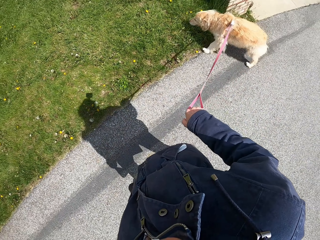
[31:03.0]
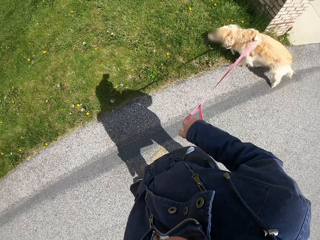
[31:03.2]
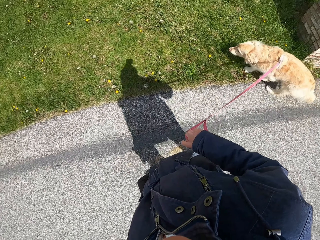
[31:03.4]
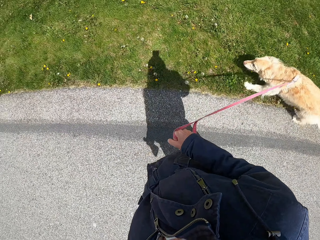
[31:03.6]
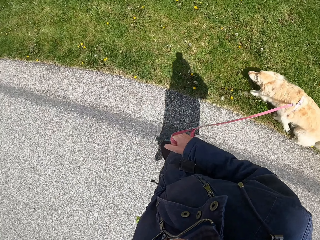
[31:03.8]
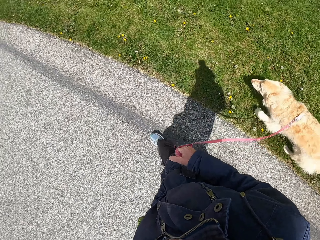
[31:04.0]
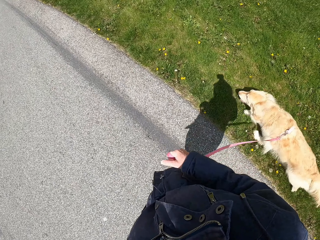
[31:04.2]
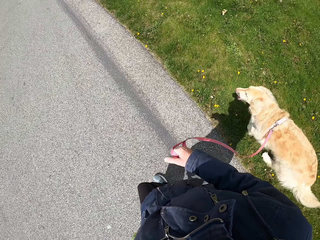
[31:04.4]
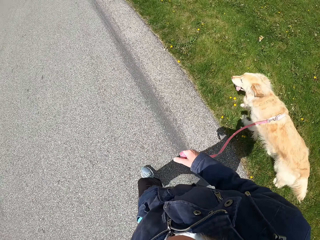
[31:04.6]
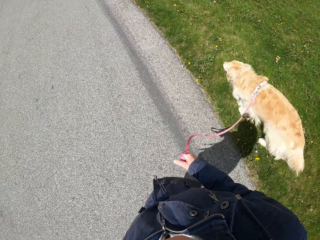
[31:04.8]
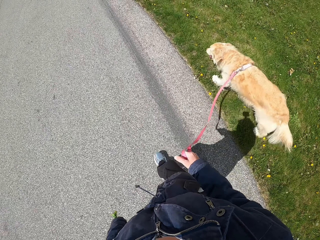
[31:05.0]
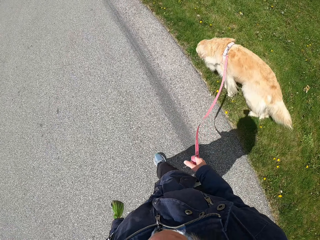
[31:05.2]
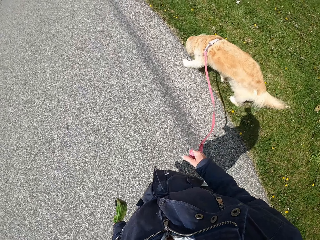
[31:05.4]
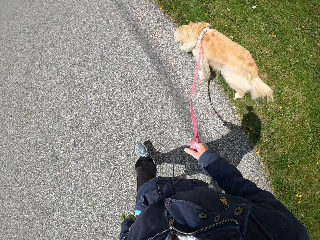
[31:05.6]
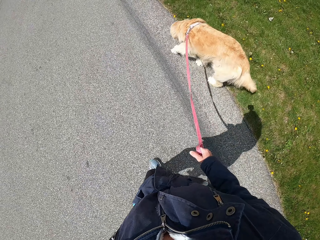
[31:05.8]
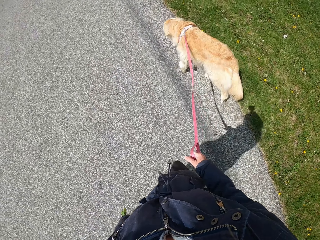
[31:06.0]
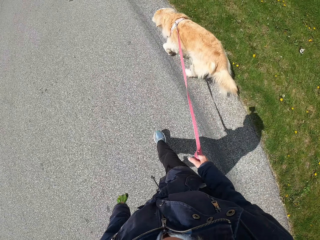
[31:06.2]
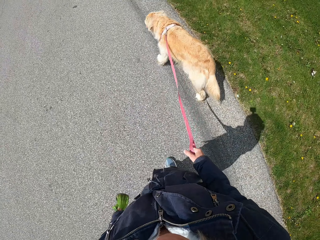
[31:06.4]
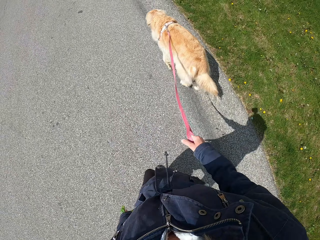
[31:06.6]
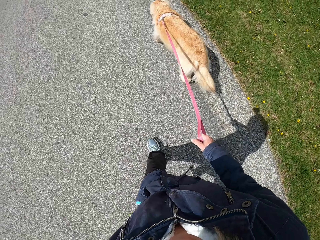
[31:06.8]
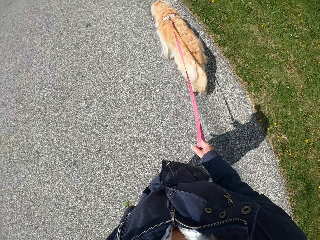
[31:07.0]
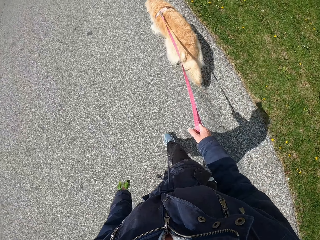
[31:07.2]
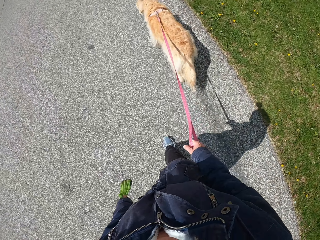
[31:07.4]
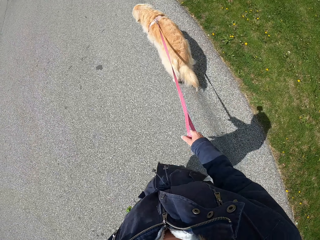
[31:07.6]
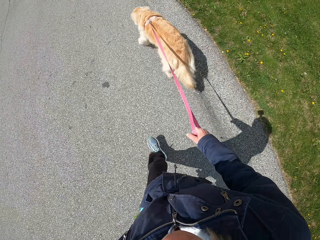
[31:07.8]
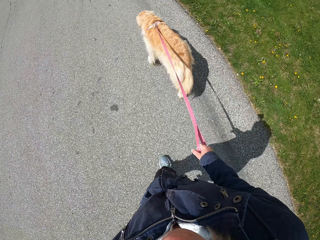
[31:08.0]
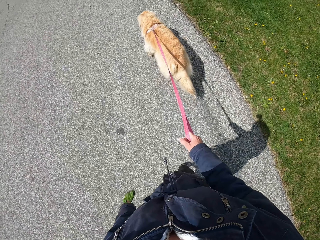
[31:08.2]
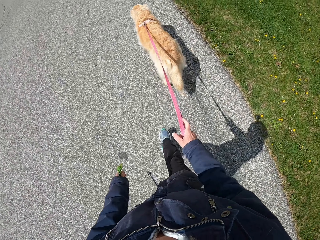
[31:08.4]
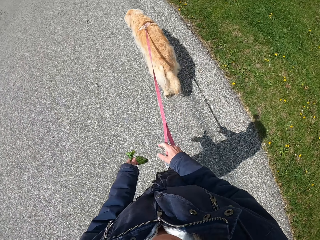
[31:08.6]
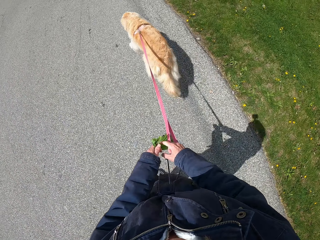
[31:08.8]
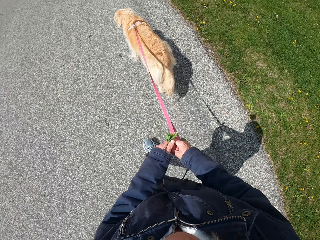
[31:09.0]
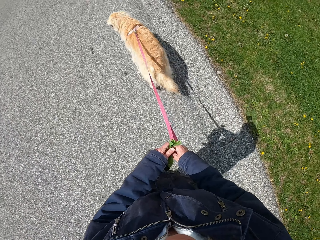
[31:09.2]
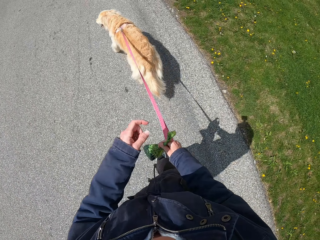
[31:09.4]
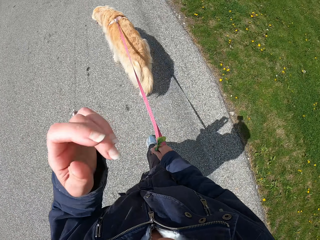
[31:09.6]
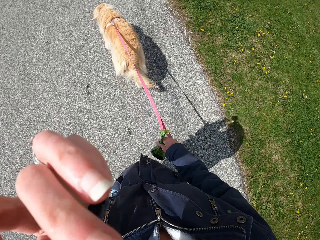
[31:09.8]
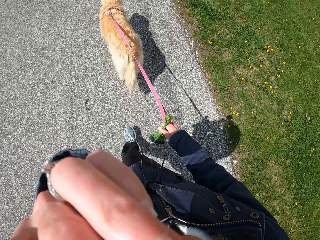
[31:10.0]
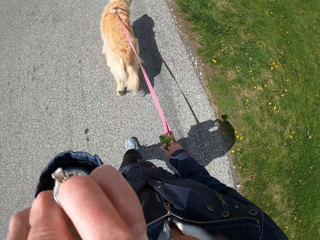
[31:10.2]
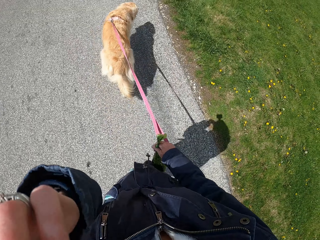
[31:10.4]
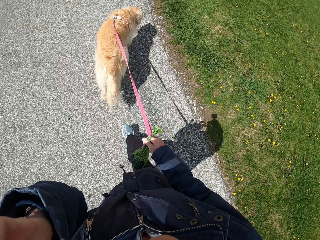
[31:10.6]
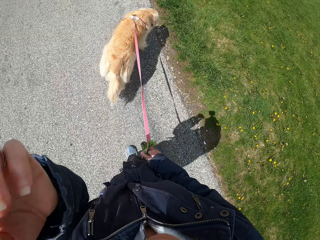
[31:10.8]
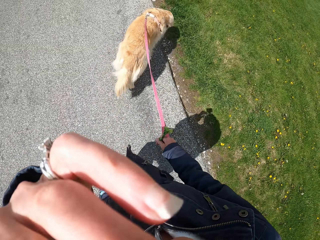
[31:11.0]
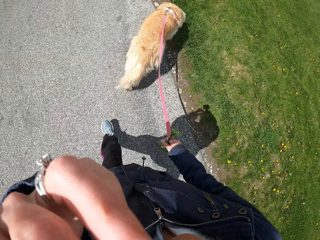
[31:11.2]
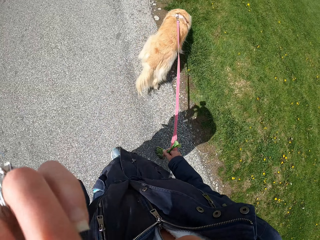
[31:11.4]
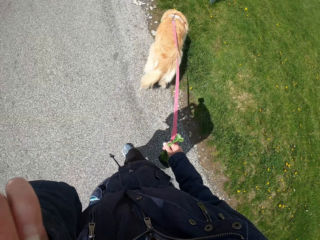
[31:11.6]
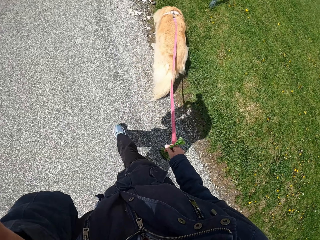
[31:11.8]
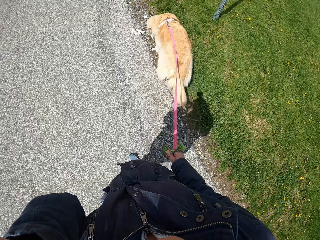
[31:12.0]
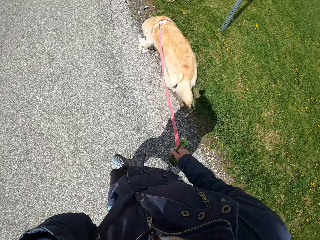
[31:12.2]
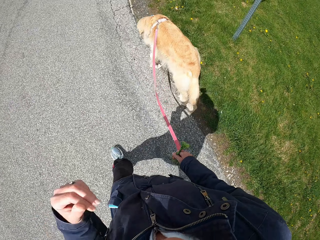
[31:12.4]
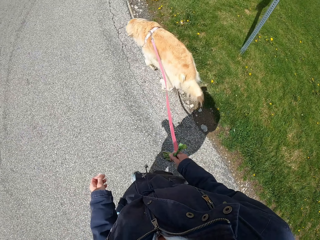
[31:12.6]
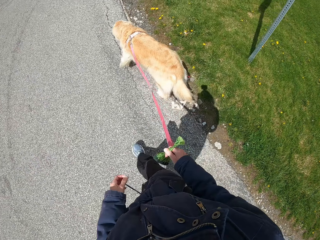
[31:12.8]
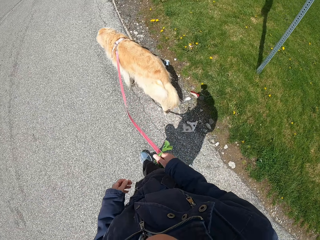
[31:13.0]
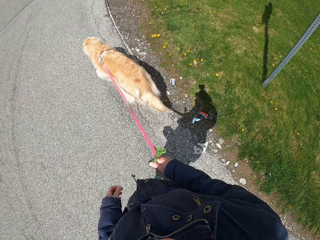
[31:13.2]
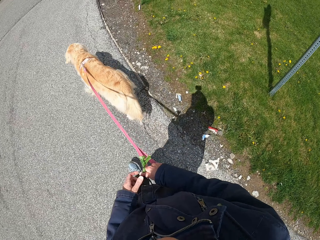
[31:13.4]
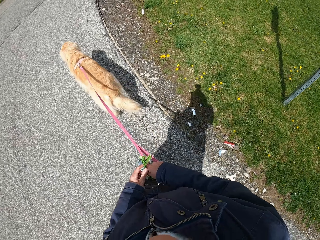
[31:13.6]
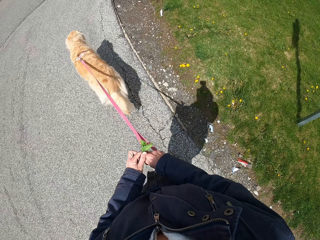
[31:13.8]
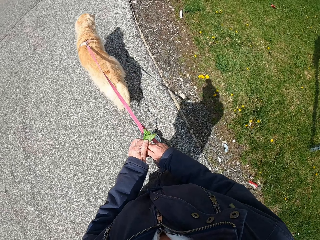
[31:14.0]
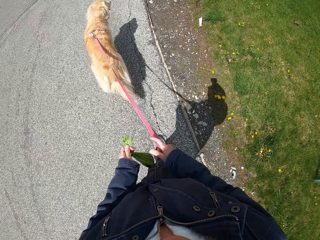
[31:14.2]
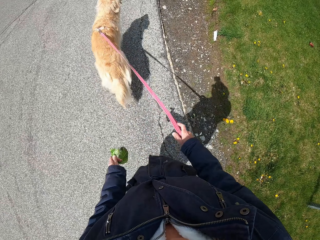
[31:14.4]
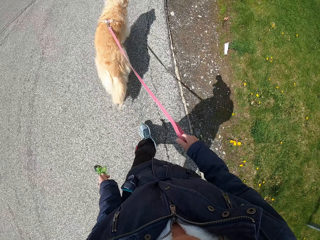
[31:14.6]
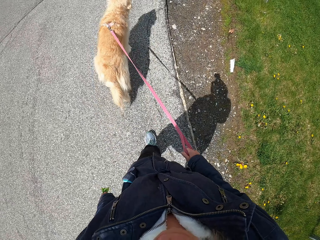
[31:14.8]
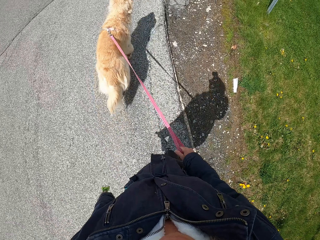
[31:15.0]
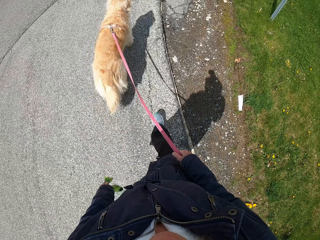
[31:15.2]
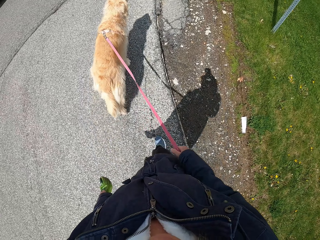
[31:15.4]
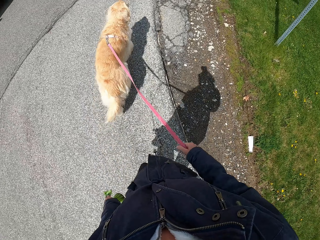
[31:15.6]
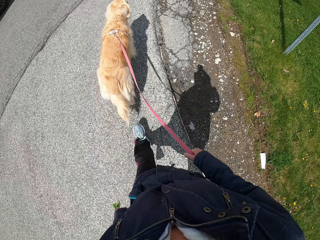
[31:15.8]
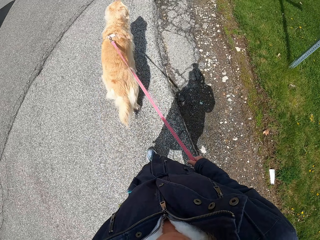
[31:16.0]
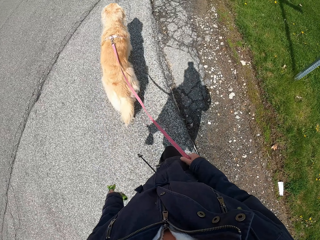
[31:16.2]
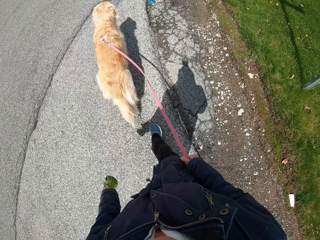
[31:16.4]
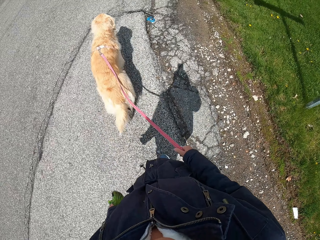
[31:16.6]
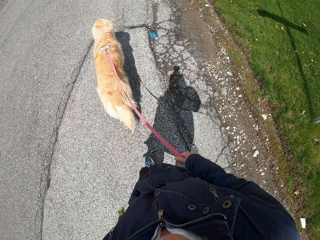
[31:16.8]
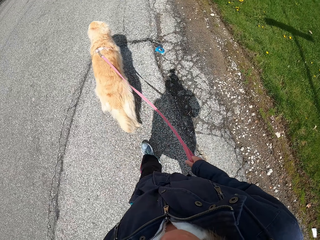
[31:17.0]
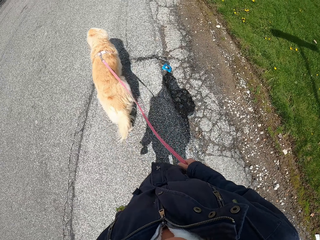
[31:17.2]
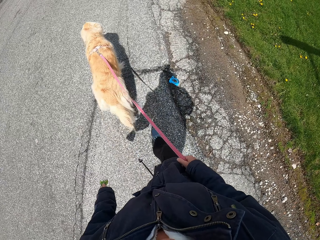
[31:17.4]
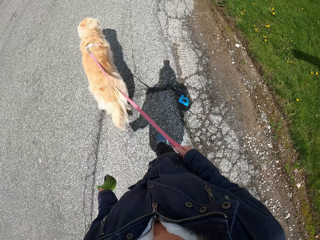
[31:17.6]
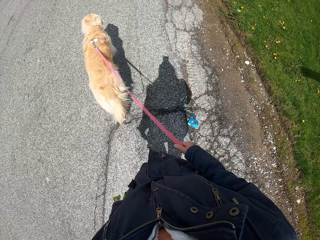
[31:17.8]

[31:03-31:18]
The camera wearer walks the dog around. They transfer something to the left hand. They scratch the face. They lift the hand. They adjust the camera. They hold the nylon with the right hand. They hold the nylon paper with both hands. They change the nylon paper from the right to the left hand.

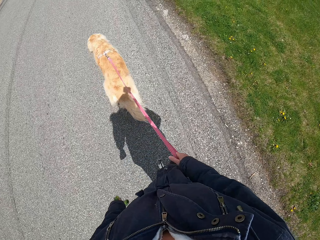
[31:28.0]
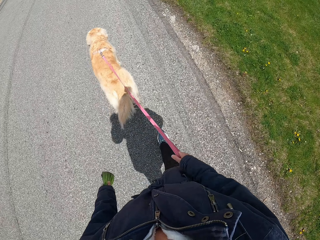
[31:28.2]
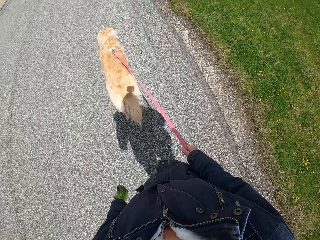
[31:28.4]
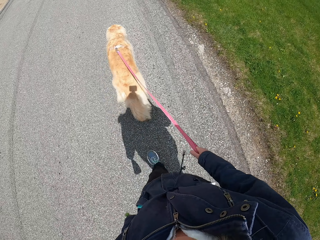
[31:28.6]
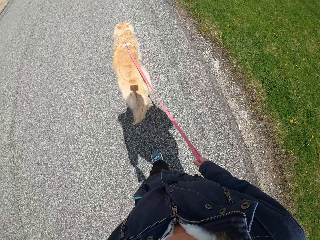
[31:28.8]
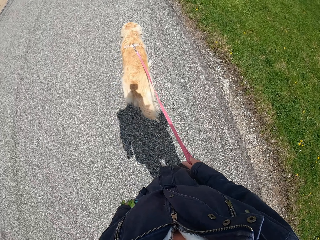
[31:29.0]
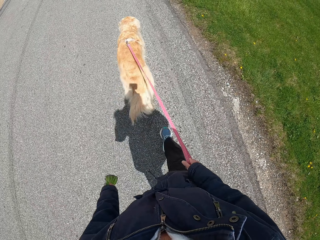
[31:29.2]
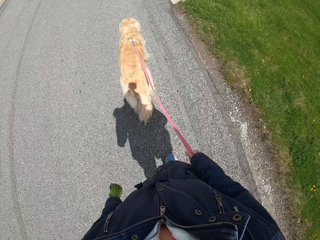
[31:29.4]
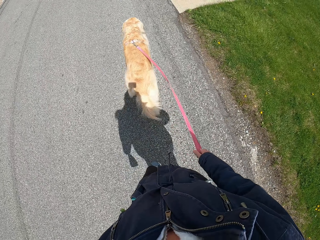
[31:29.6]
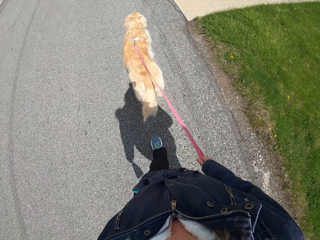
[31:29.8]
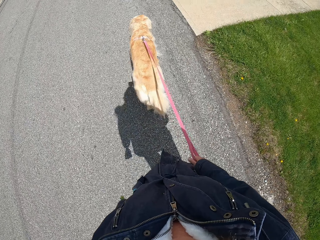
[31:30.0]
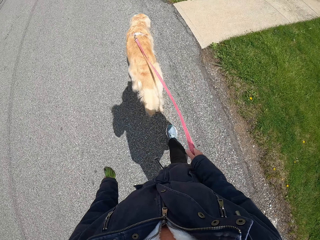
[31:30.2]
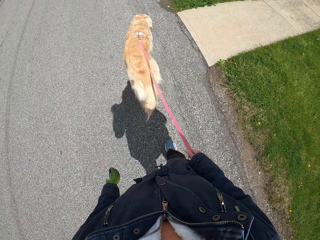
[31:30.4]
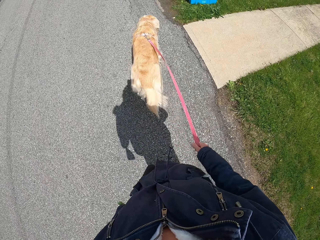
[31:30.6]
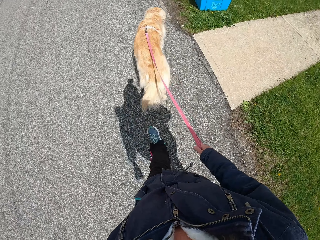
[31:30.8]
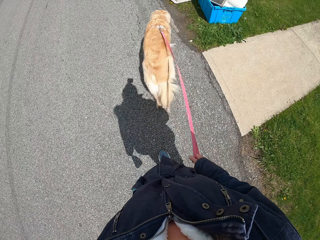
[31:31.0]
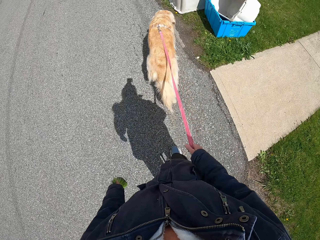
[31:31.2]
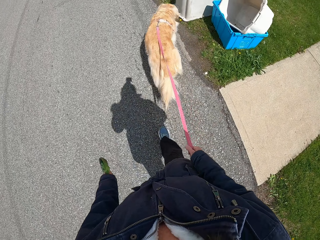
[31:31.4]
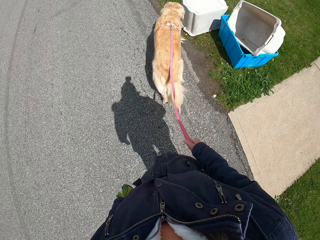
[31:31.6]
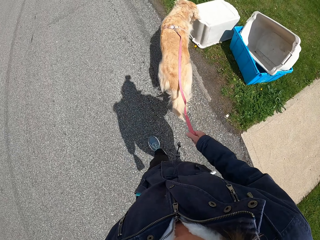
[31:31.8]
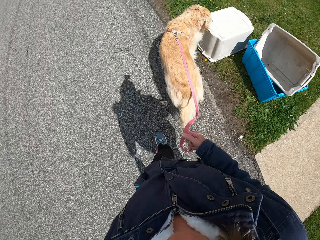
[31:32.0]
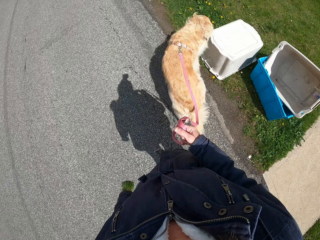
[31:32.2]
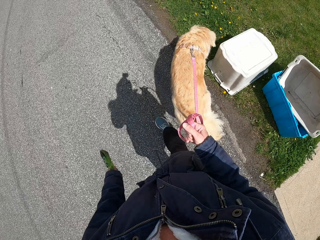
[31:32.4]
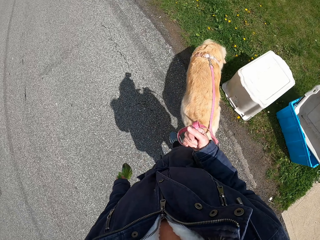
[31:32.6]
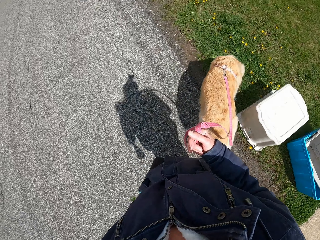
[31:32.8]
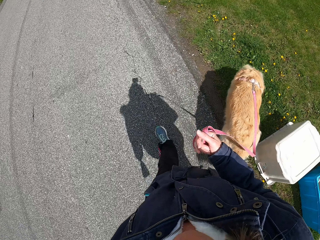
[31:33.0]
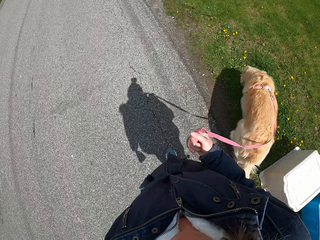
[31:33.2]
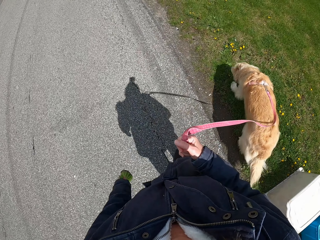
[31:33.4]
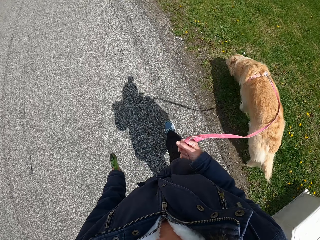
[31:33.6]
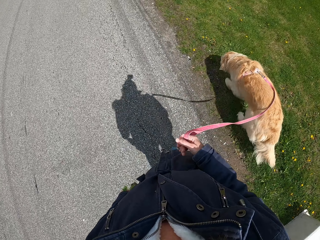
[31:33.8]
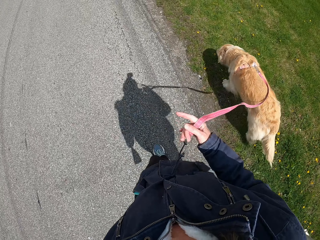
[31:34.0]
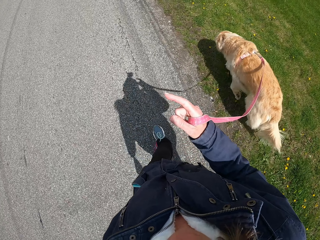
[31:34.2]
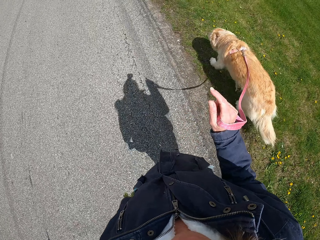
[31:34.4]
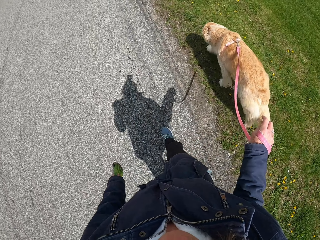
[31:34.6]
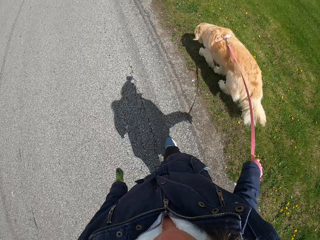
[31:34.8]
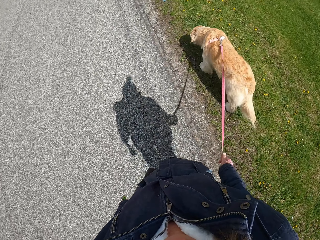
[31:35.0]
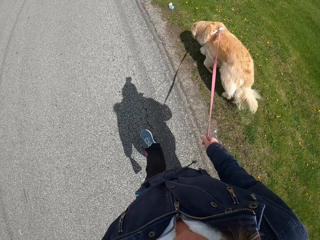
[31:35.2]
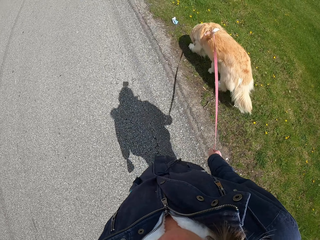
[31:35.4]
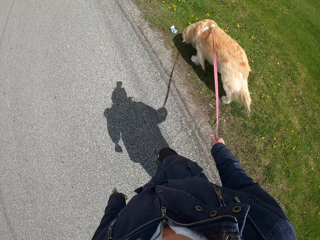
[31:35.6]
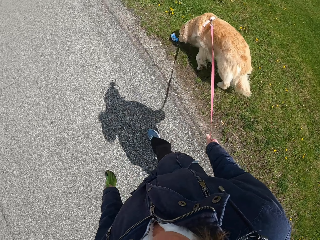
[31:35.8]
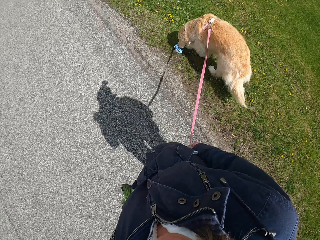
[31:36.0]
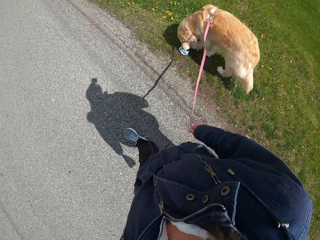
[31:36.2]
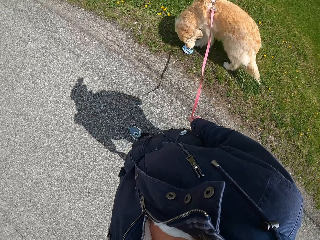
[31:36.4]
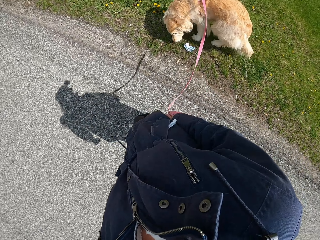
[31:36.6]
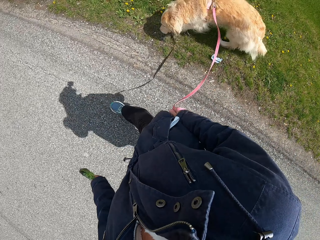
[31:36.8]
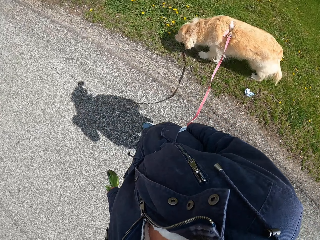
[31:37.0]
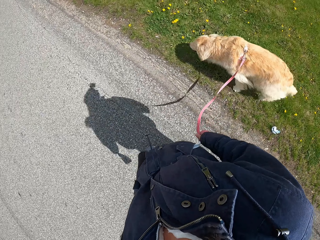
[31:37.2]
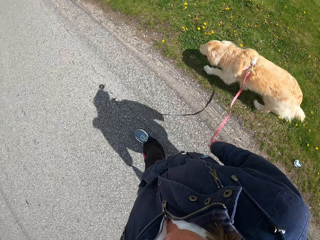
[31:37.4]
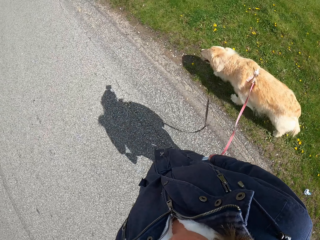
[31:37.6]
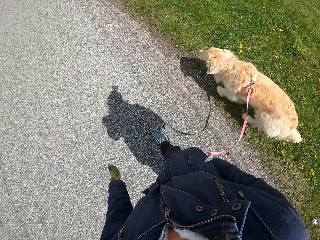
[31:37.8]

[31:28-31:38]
The camera wearer looks on the crates.
